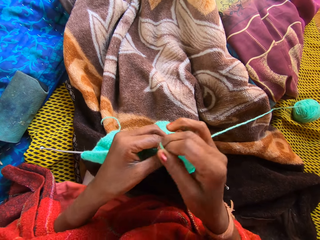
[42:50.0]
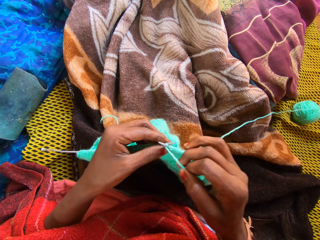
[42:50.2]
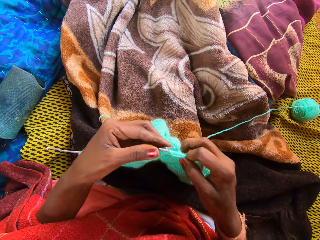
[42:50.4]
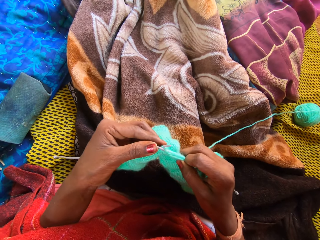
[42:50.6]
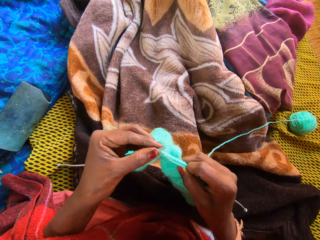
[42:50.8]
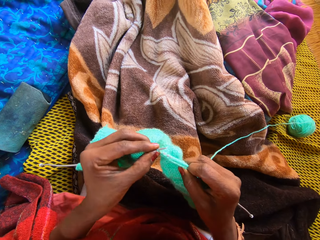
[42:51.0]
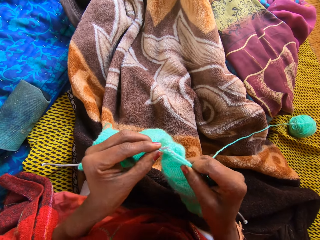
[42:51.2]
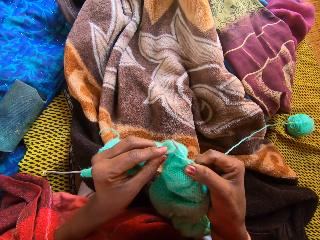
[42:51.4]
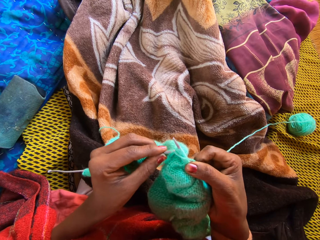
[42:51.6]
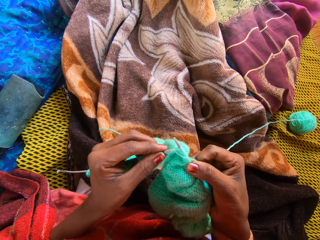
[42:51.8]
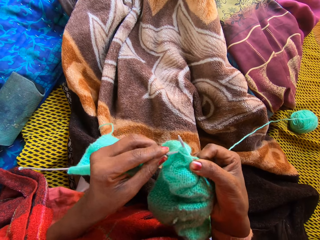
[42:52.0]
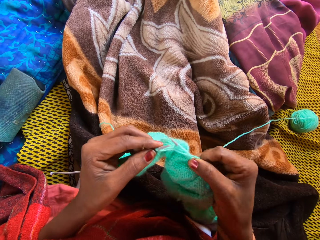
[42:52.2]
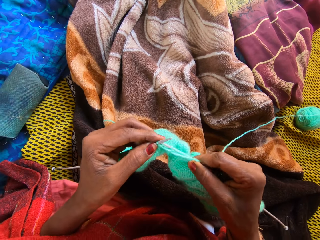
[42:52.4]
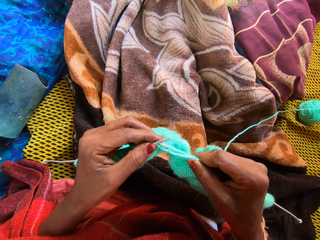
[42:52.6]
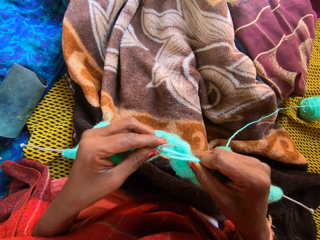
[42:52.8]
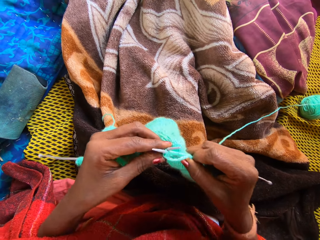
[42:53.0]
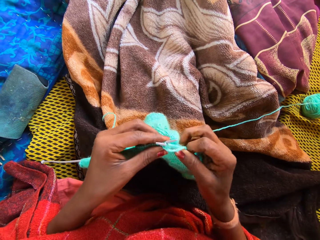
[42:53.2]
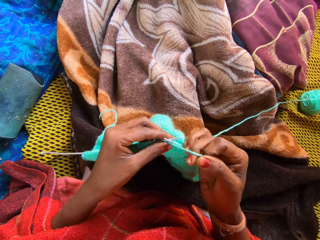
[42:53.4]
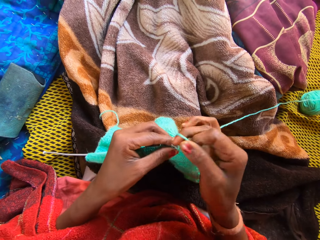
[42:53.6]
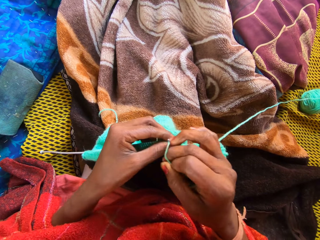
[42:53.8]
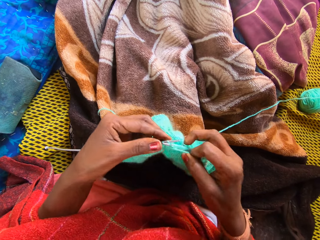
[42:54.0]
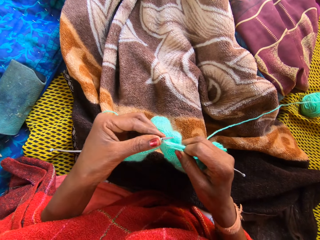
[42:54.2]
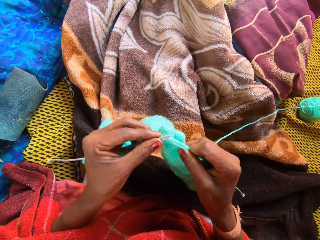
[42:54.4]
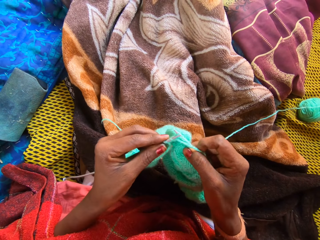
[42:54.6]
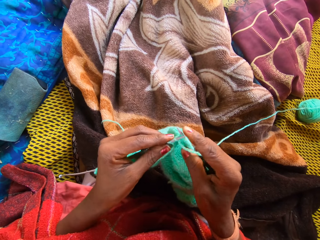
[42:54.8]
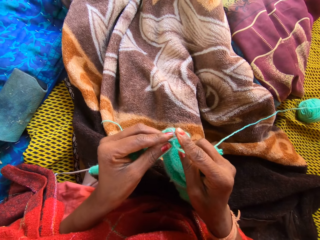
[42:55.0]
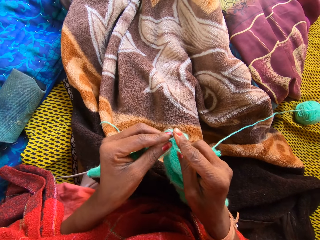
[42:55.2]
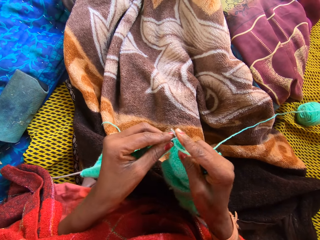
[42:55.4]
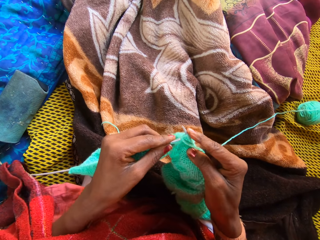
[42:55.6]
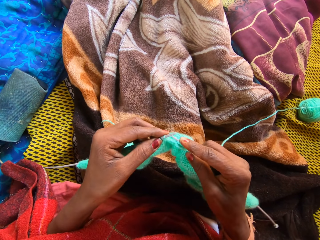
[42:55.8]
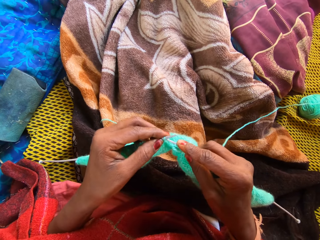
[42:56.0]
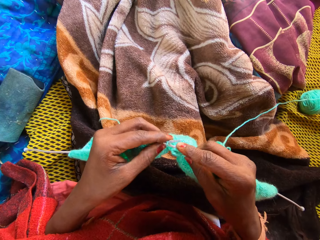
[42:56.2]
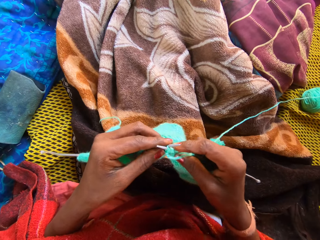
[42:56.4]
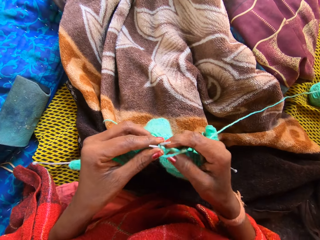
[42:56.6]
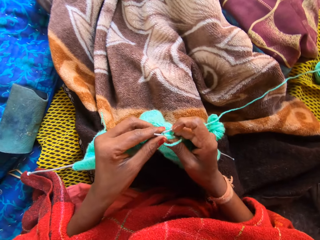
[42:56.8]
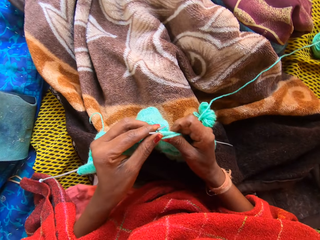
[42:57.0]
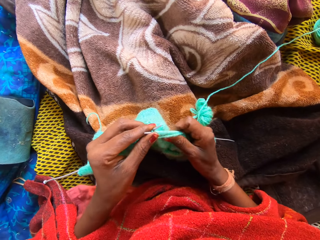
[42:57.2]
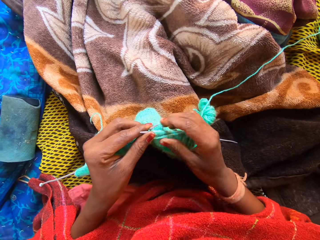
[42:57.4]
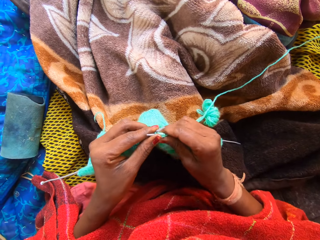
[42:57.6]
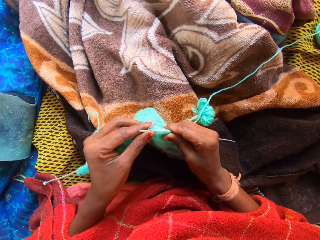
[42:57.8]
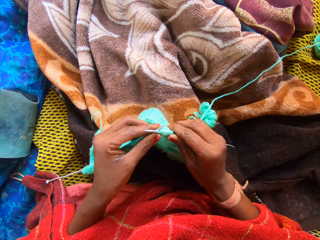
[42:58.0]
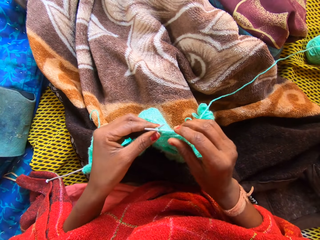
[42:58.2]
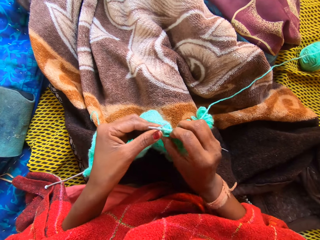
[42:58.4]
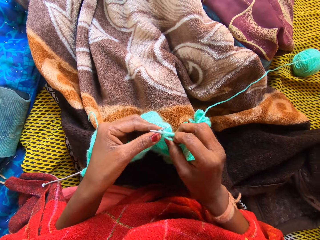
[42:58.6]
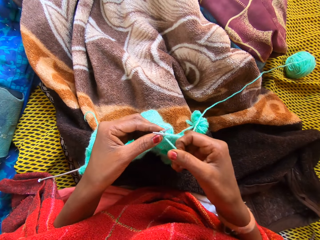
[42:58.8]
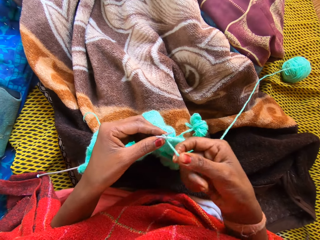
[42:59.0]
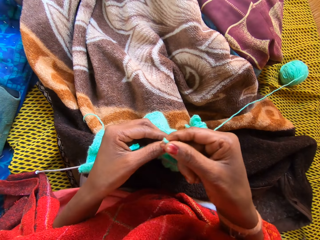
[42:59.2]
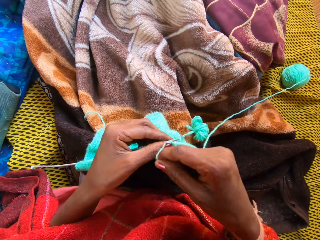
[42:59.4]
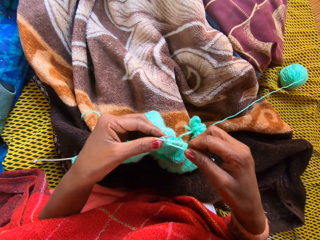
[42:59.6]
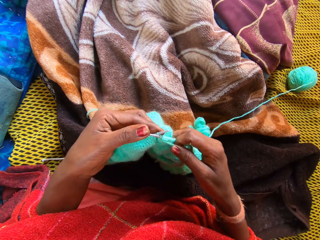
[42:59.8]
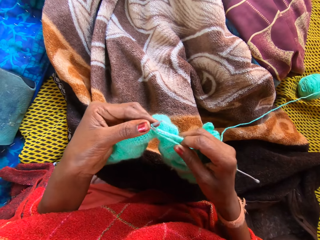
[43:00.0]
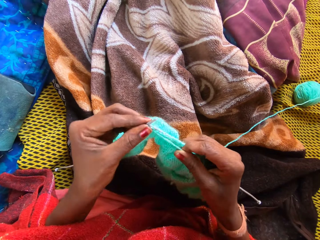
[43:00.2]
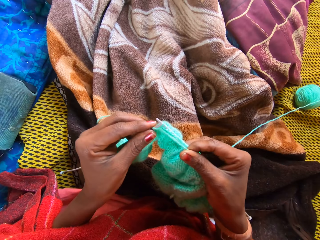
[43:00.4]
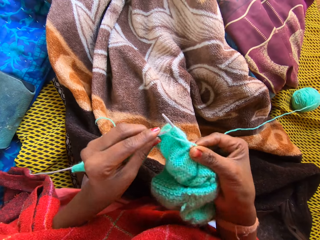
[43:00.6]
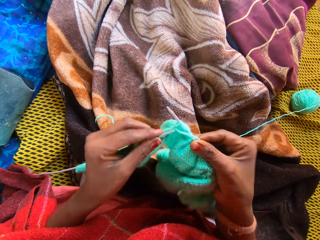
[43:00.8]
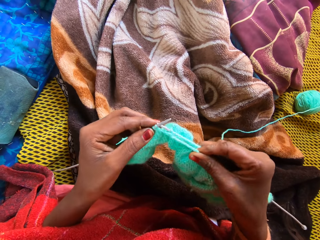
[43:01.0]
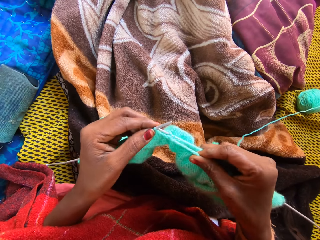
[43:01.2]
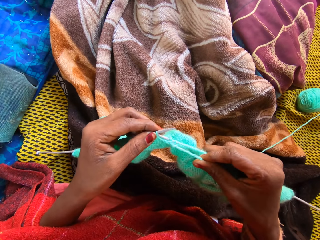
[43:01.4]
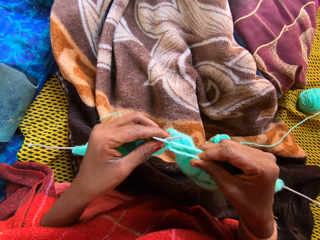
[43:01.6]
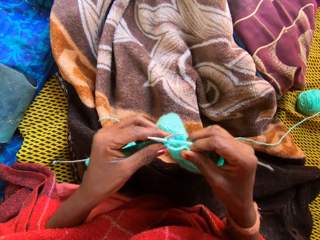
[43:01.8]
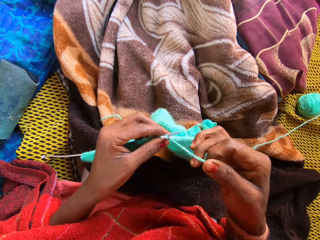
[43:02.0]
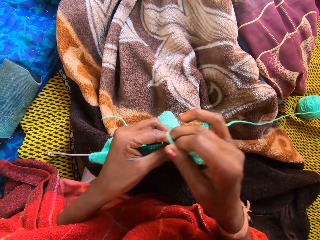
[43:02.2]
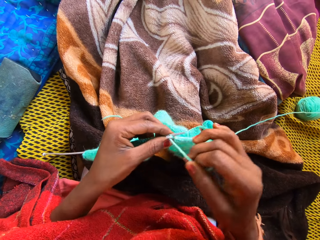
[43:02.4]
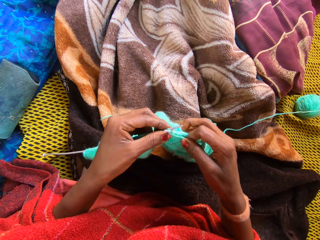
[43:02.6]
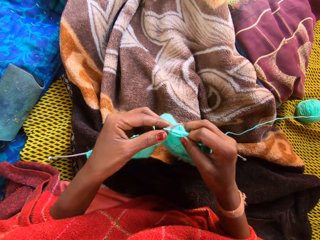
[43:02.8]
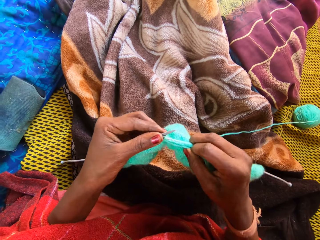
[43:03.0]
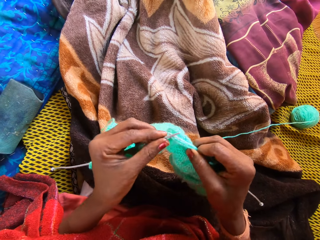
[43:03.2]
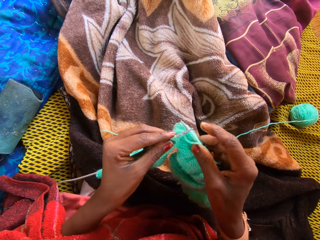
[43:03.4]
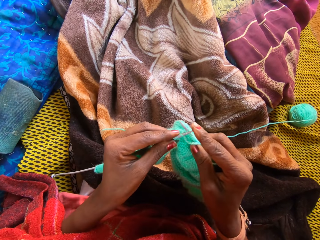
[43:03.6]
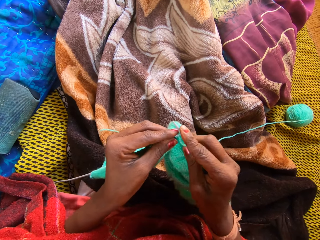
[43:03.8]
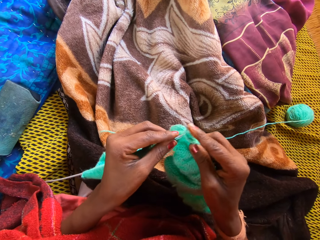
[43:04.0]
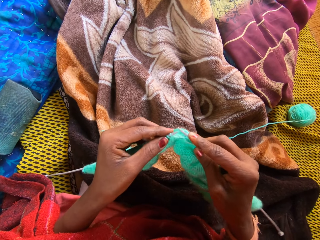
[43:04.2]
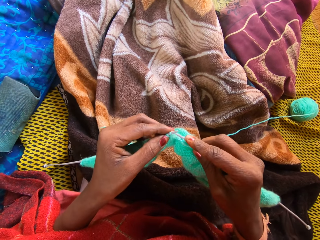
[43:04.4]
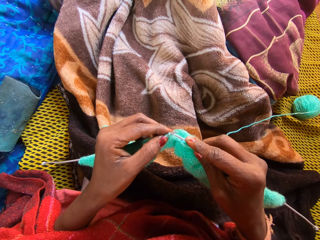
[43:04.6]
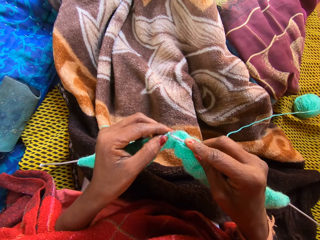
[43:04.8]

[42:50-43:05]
The camera wearer adjusts the yarn with her right hand and holds a part of the yarn with her left hand. She stretches the fabric. She rolls the thread to the crochet hook. She knits the yarn with knitting pins in her hands.

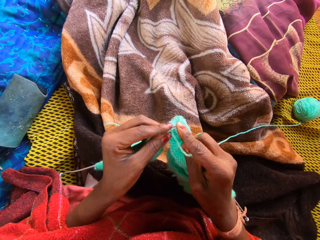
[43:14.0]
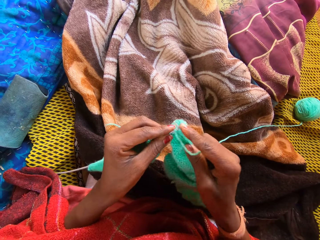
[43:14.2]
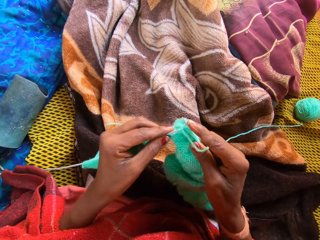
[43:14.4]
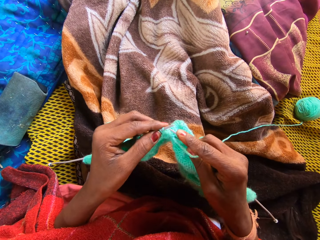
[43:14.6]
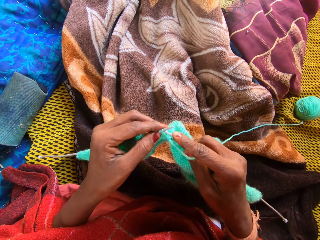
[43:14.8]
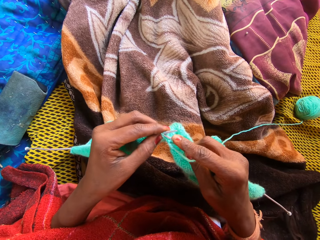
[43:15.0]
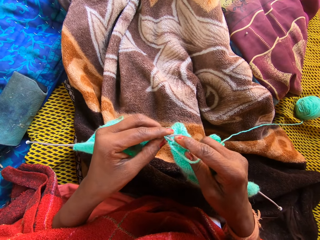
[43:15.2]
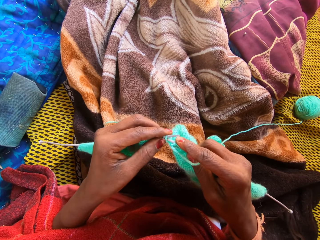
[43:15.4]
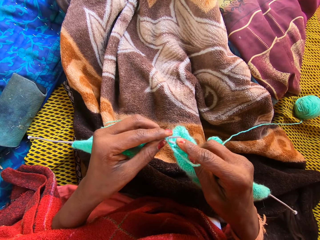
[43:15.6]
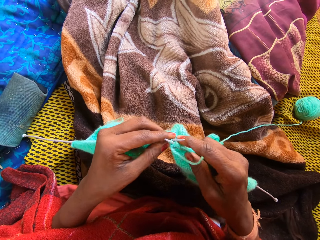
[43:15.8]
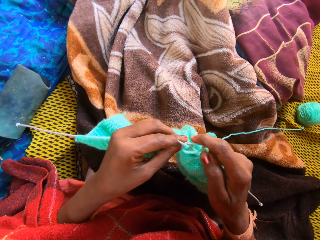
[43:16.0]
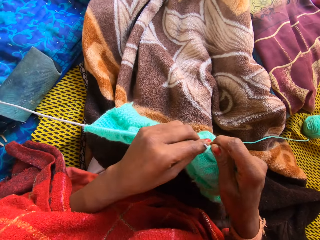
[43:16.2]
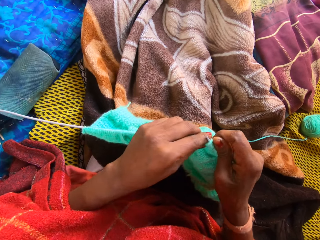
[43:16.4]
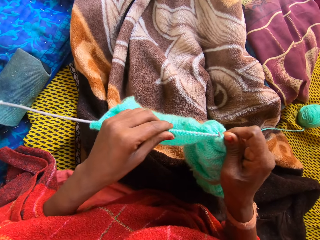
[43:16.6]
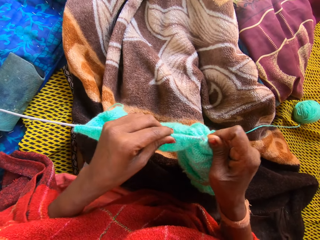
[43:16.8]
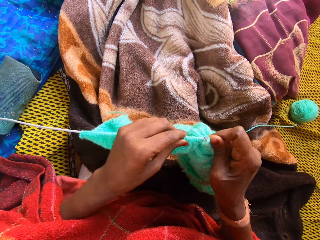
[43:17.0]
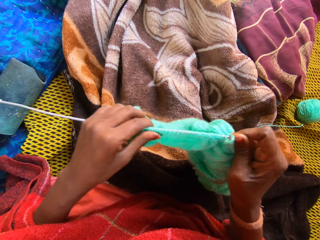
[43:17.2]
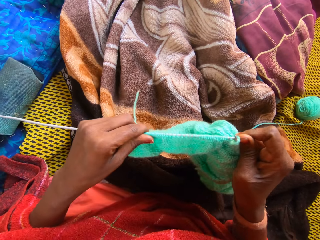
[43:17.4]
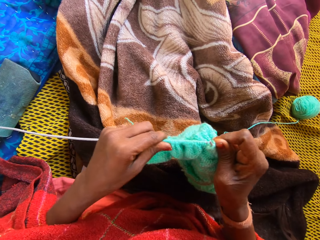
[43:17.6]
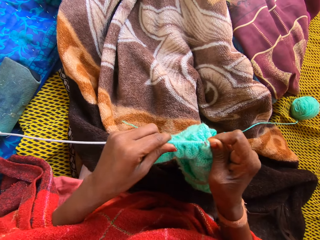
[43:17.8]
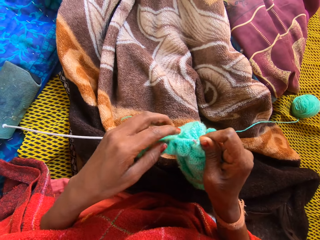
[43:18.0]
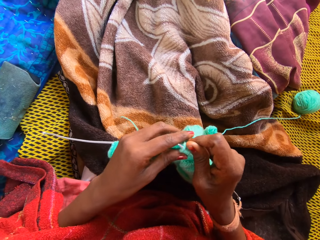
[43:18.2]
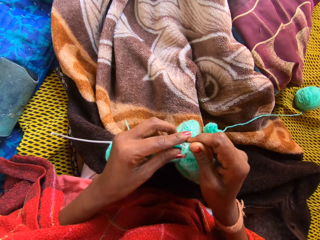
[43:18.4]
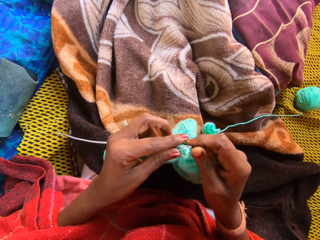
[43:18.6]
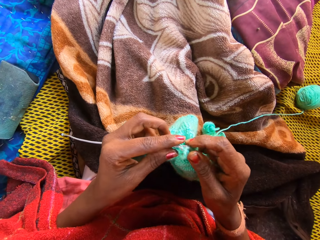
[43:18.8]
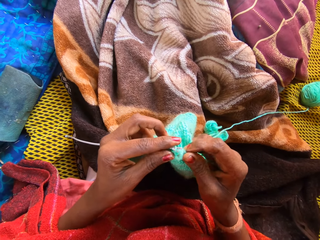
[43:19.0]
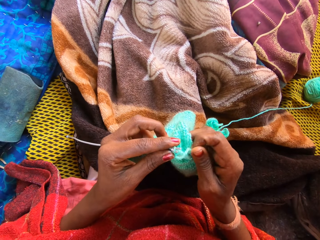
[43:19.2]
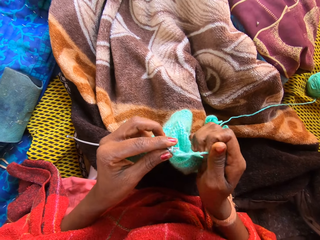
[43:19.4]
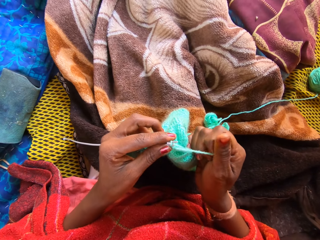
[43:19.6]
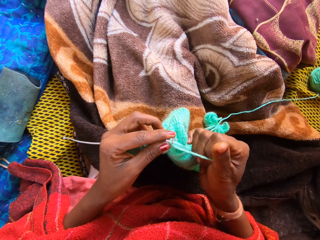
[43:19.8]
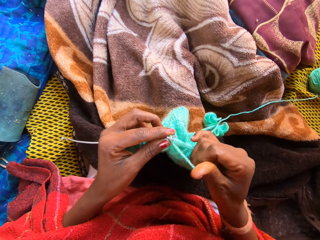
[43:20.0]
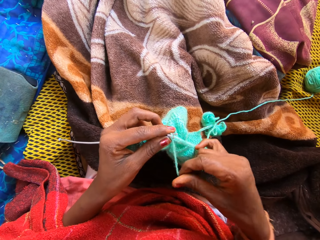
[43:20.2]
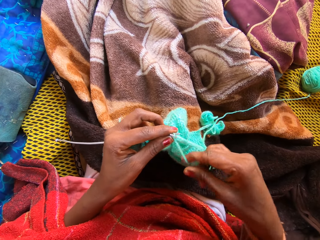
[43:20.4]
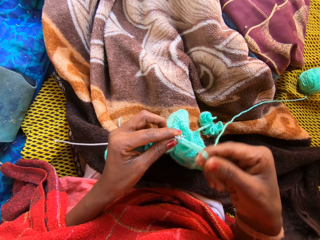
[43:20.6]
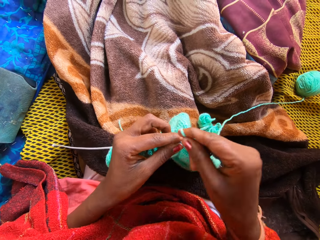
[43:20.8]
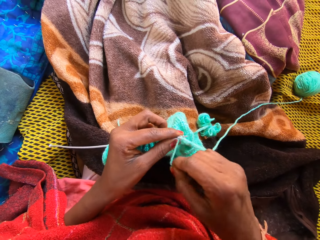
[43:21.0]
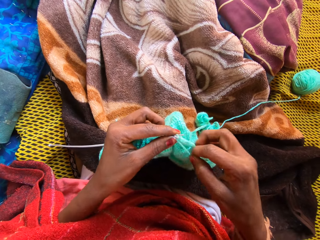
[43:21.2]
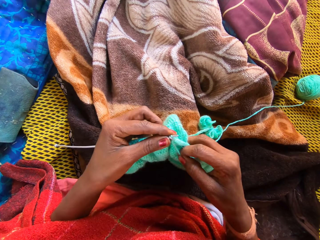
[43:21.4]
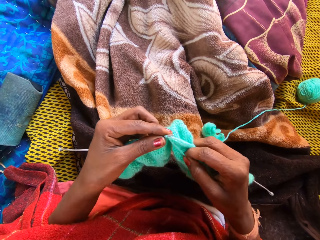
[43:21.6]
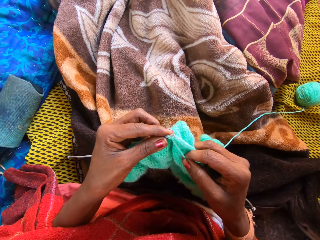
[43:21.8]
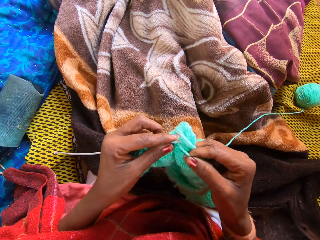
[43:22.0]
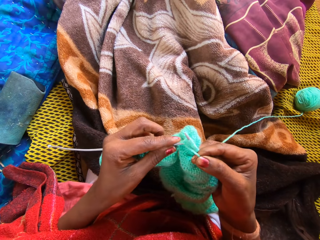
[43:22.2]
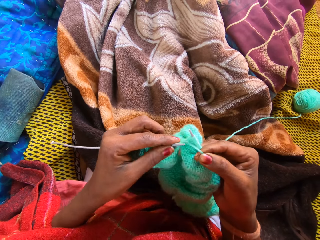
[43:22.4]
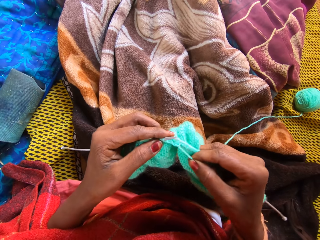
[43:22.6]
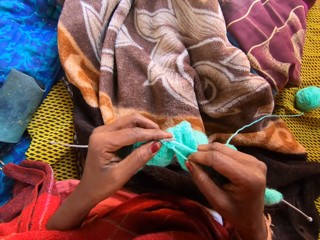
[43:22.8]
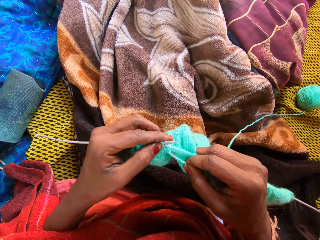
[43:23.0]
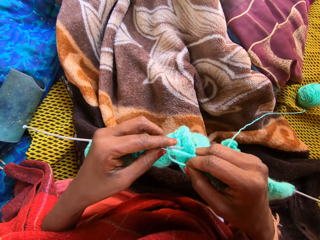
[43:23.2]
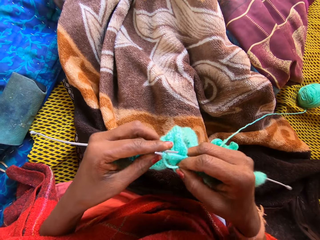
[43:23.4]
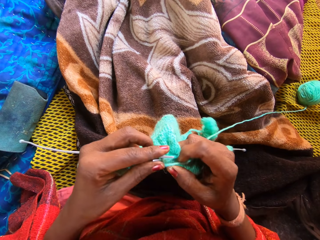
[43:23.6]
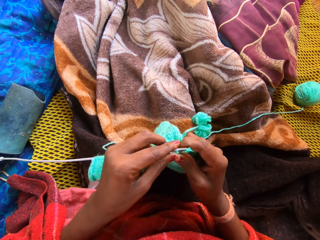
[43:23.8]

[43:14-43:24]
The camera wearer adjusts the yarn with her left hand. She holds a part of the yarn with her right hand. She stretches the fabric. She rolls the thread to the finger. She knits the yarn with knitting pins in her hands.
